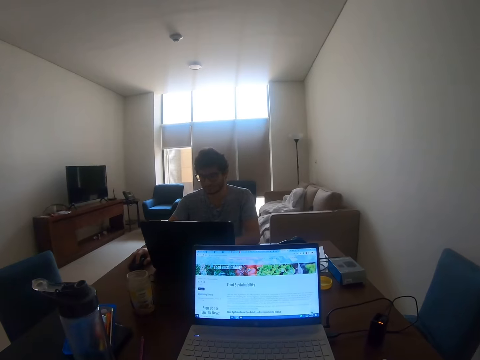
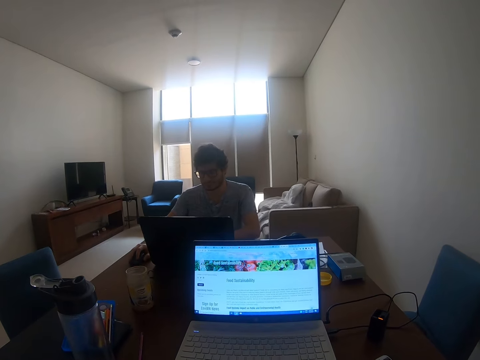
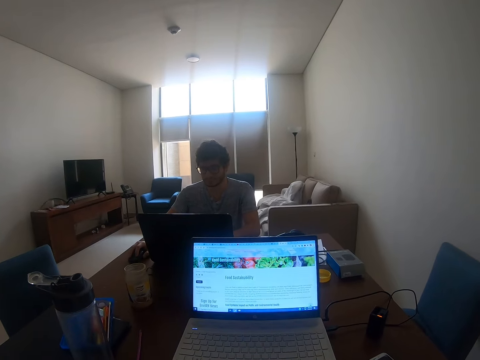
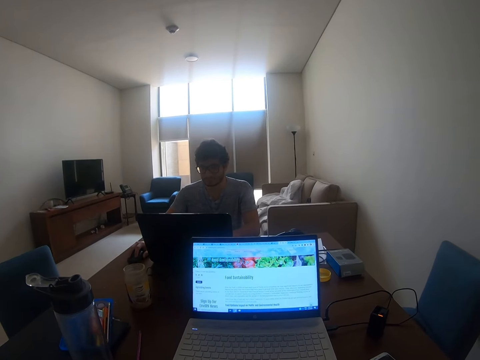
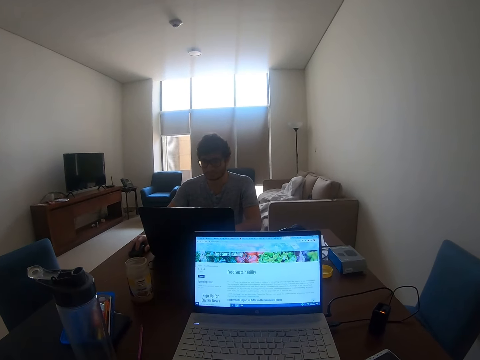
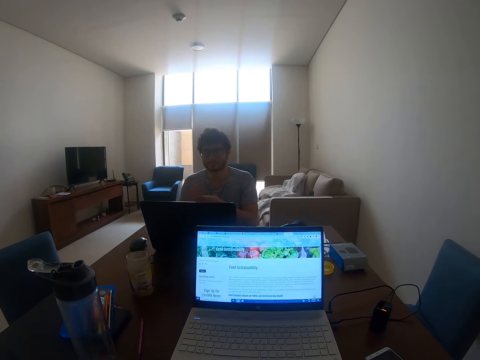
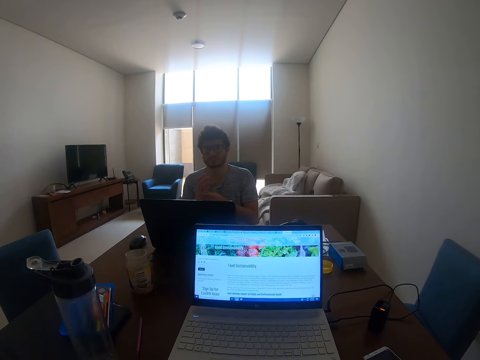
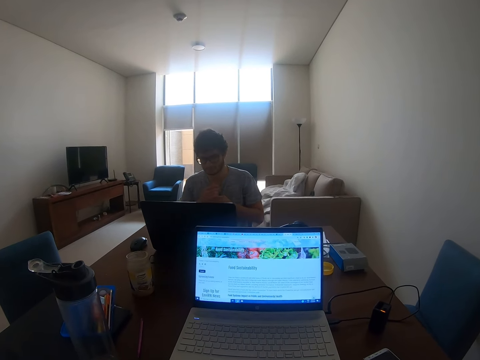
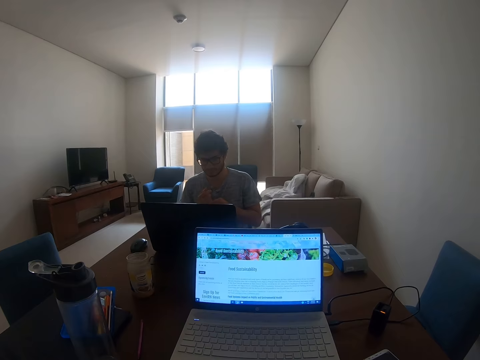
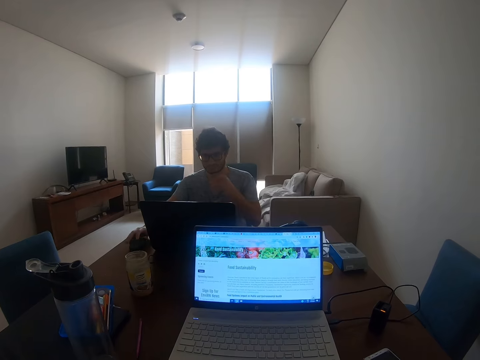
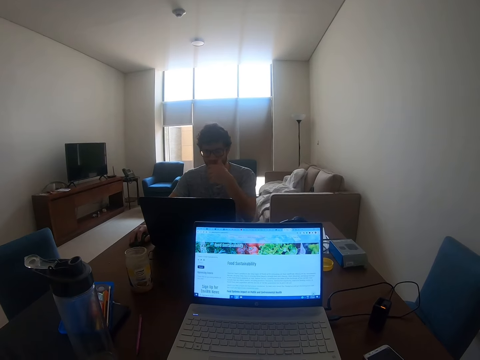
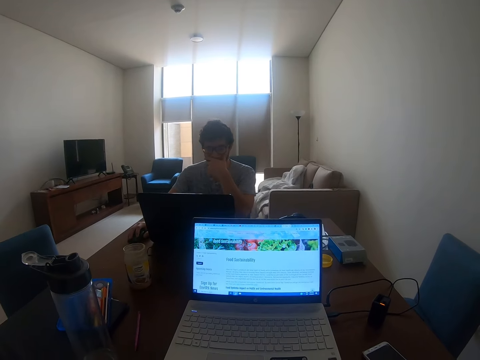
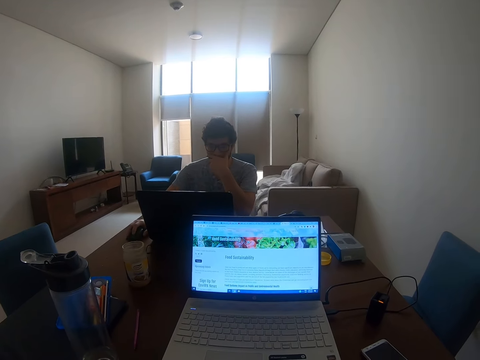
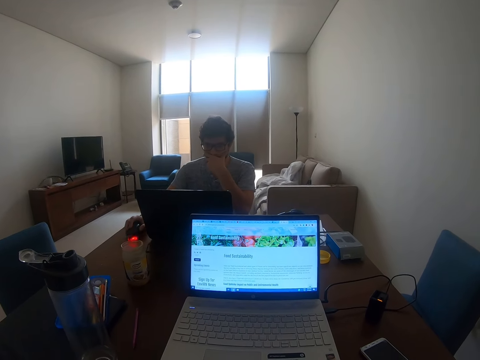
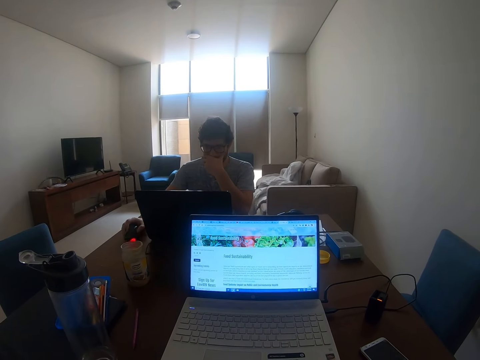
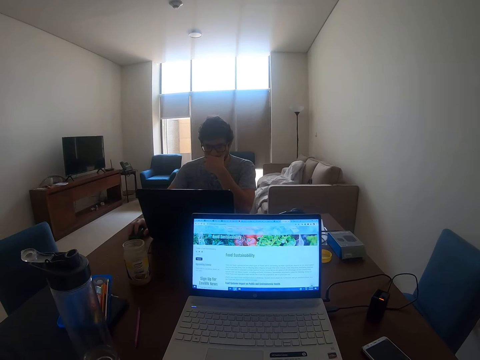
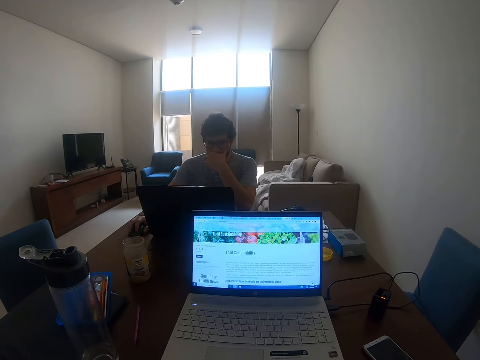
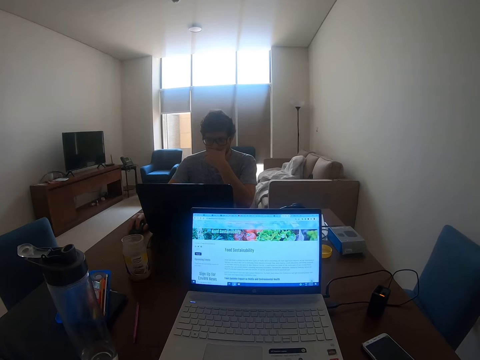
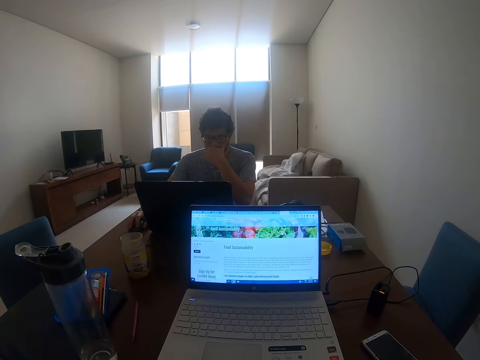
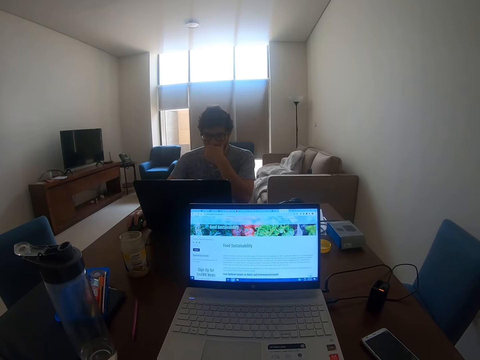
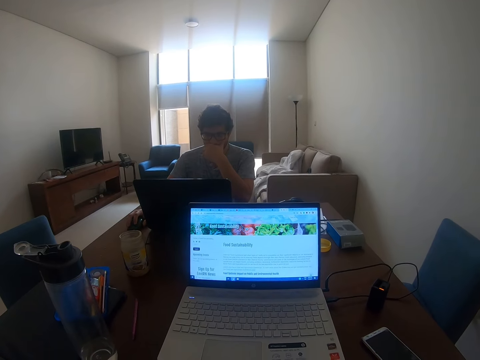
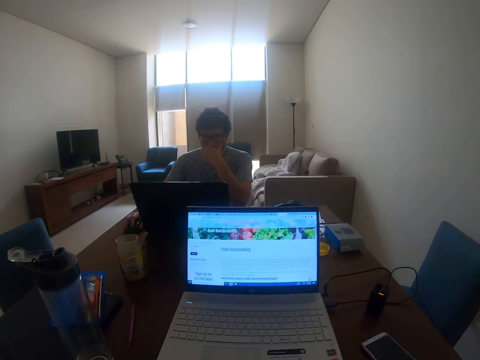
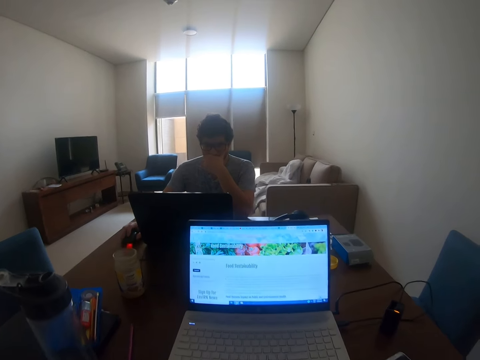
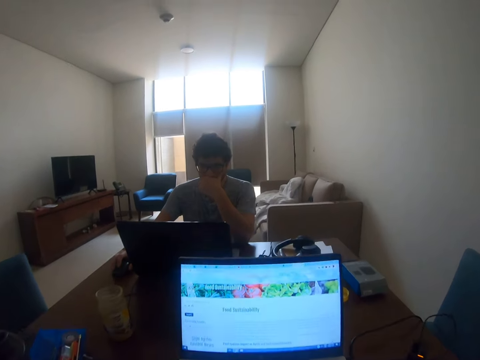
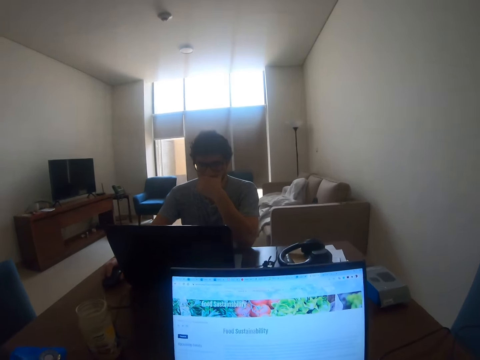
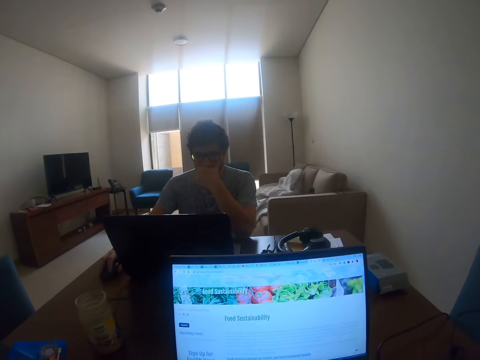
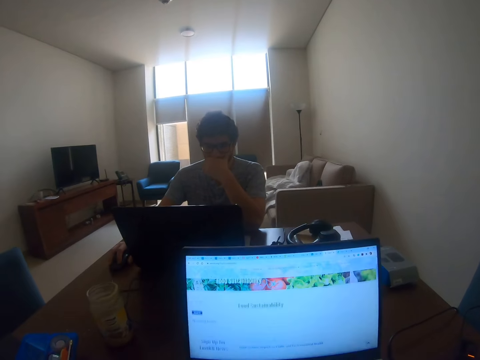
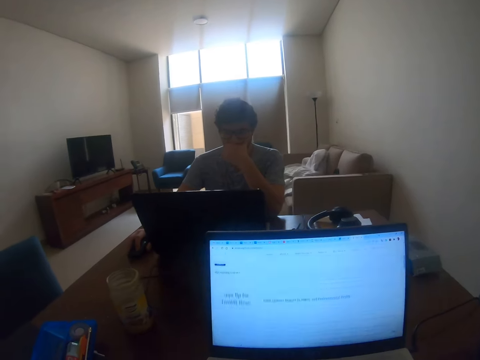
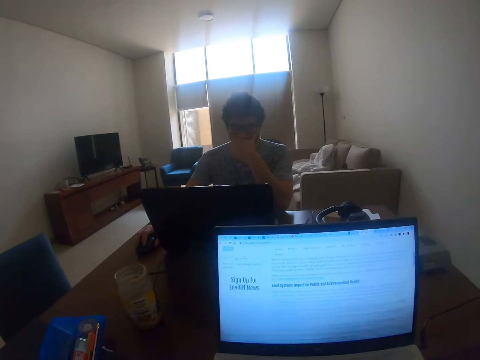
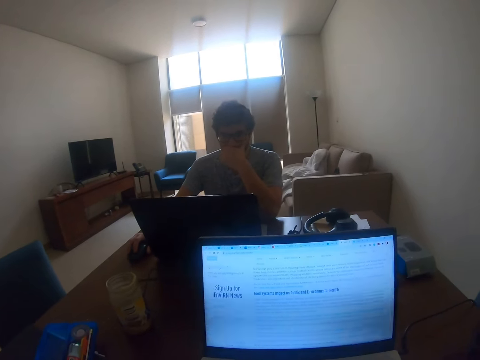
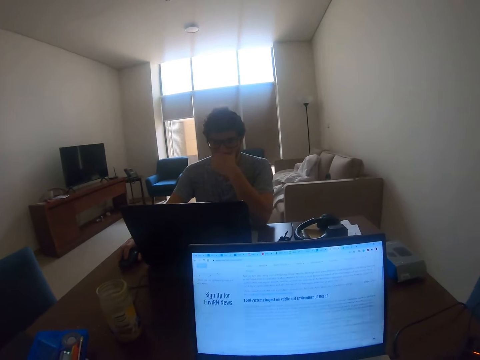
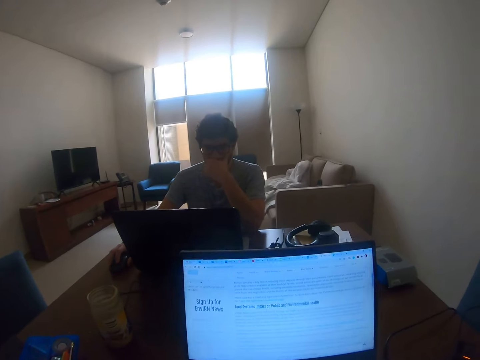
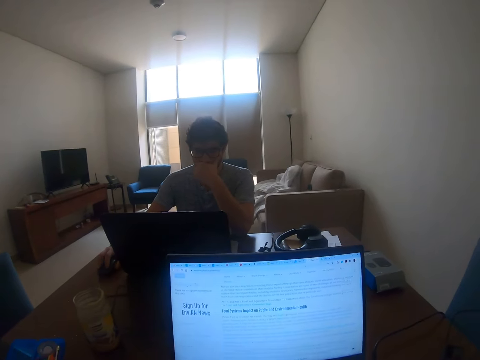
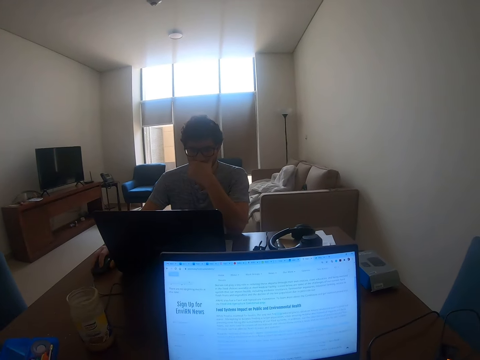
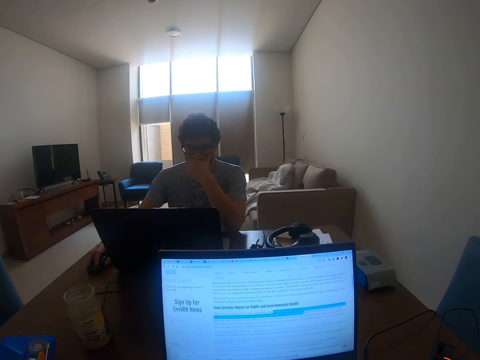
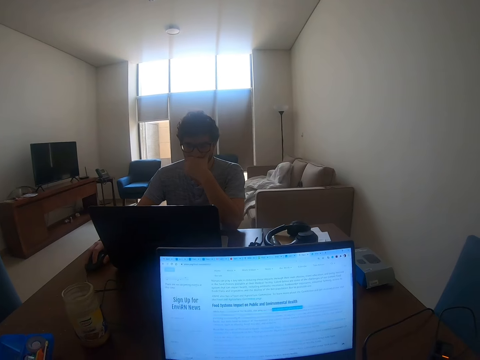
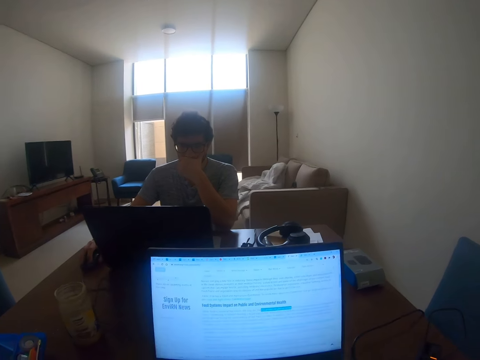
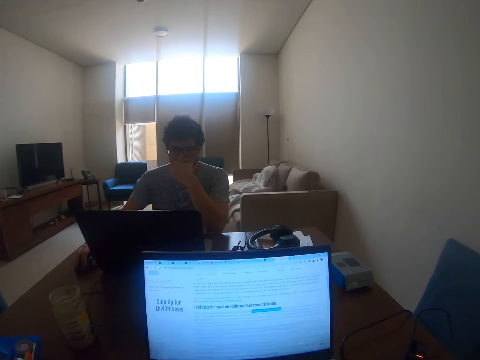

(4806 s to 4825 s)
The camera wearer moves a hand and operates a laptop.
